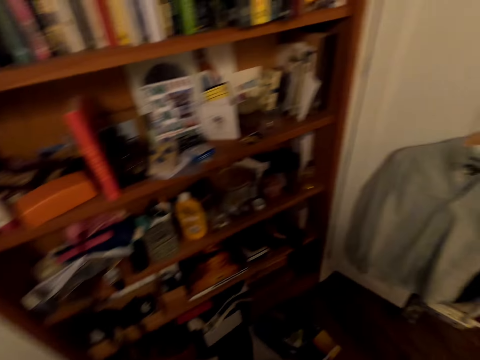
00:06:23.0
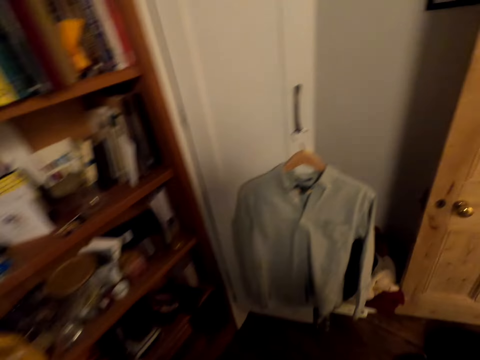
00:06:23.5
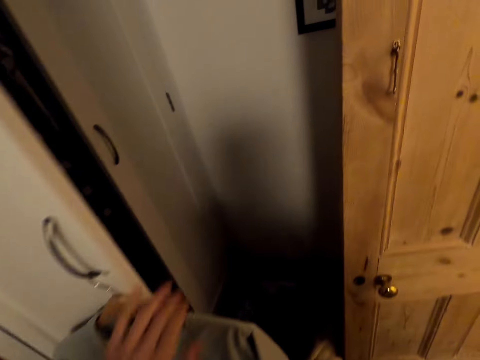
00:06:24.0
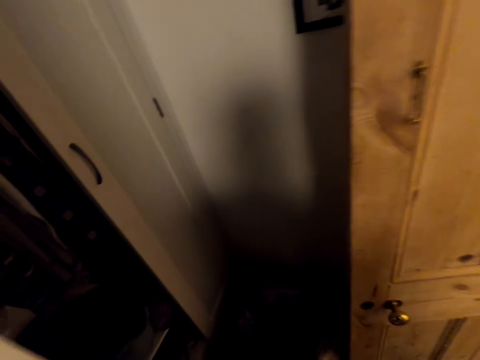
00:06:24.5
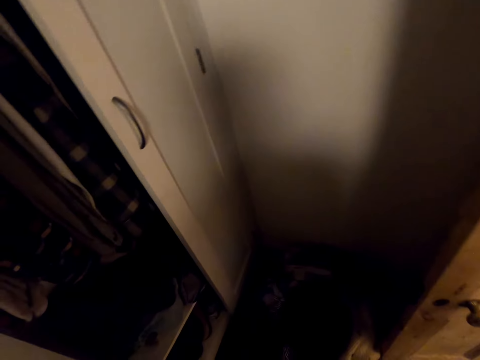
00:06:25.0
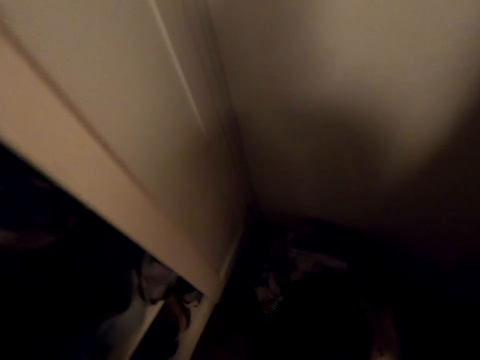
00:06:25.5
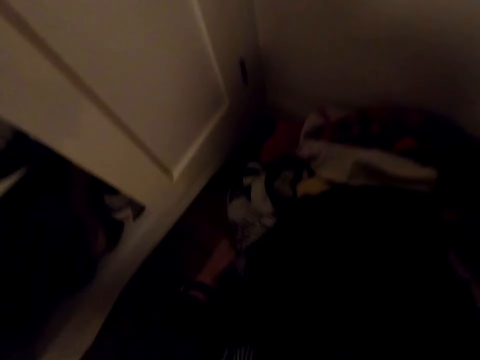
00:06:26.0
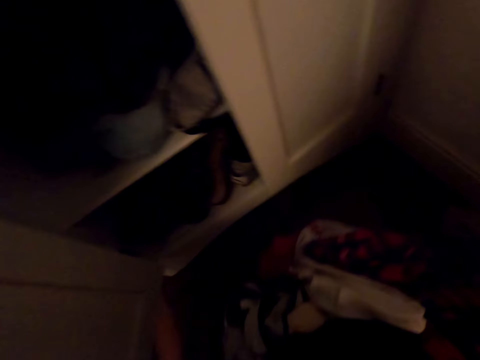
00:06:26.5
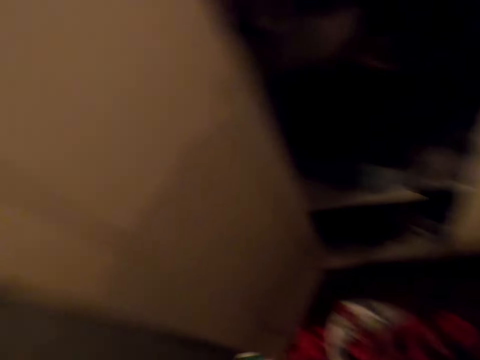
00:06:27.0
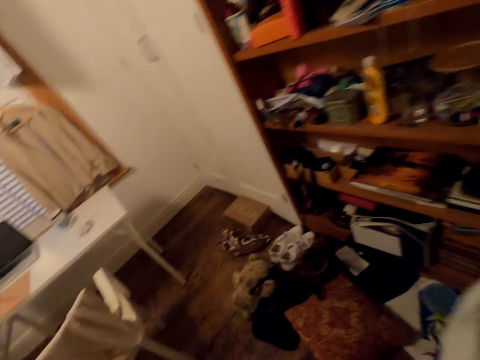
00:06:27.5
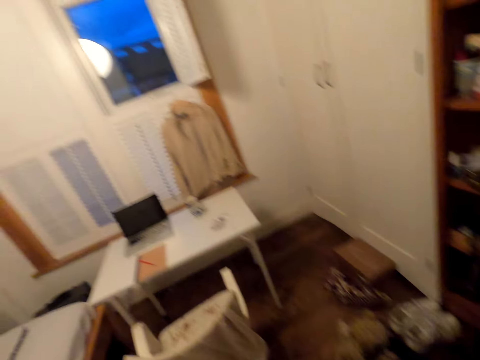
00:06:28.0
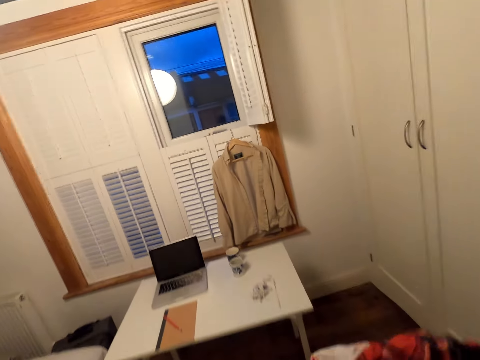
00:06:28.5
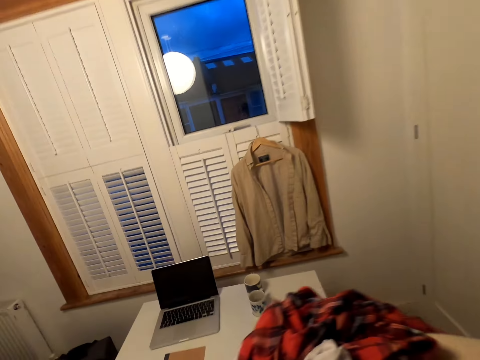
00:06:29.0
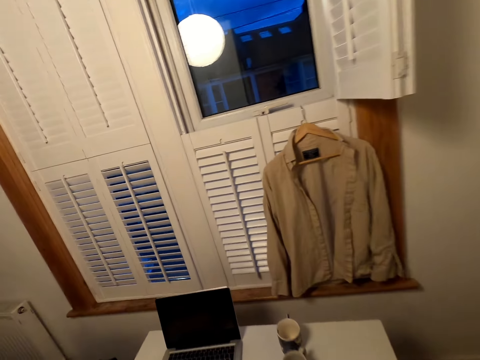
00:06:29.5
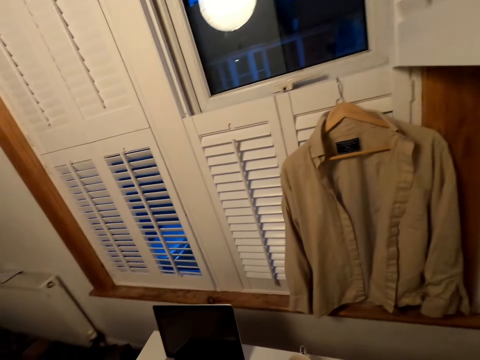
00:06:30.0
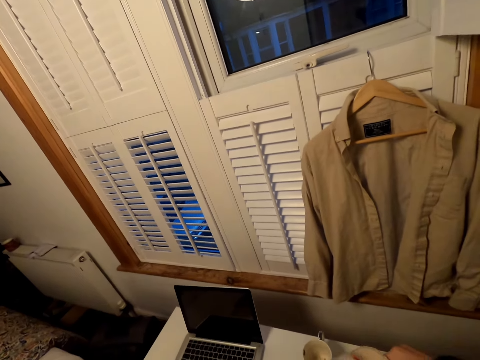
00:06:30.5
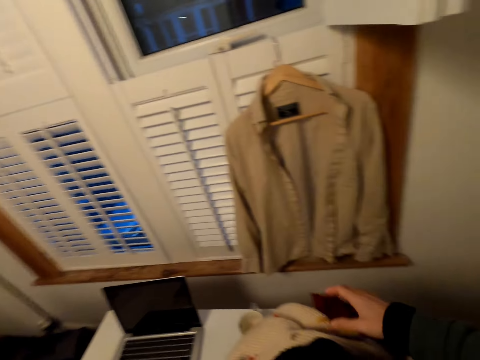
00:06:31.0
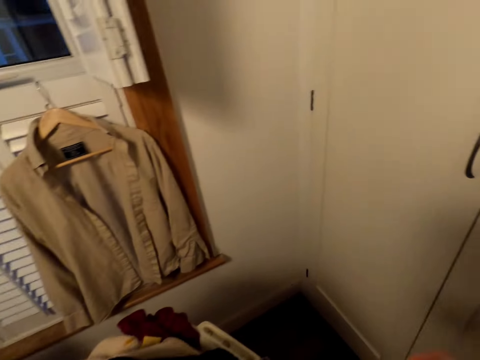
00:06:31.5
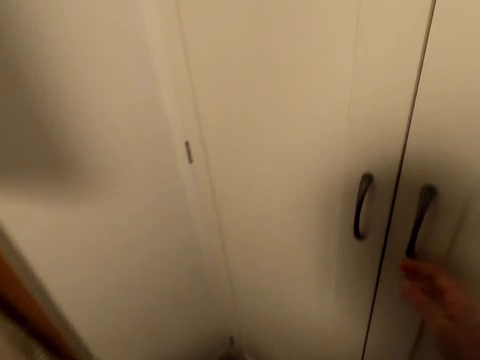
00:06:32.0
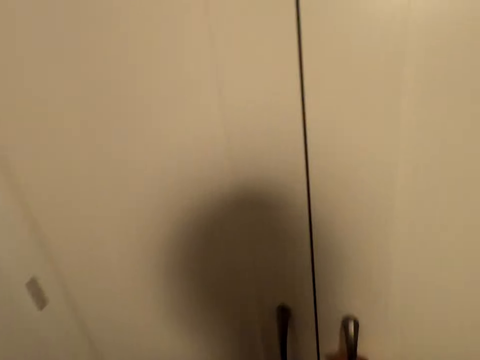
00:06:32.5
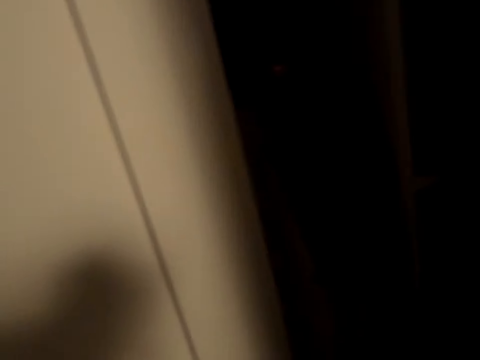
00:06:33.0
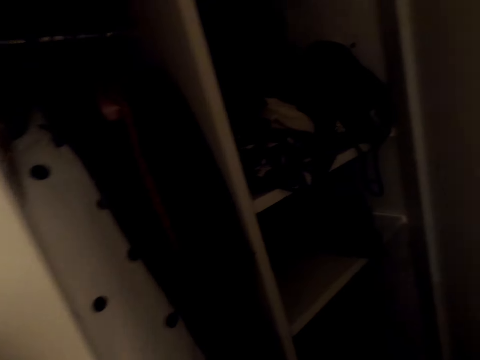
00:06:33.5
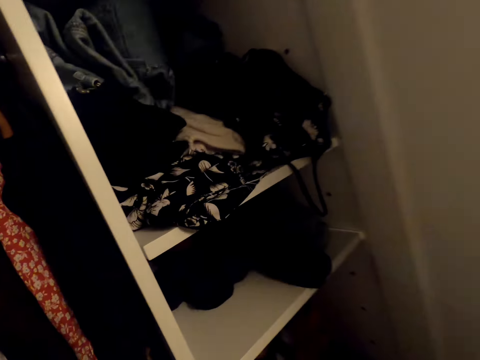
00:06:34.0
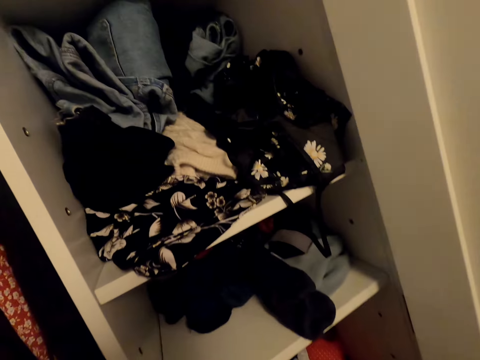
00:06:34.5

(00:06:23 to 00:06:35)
The camera wearer opens the closet door. They bend forward. They pick up the laundry basket or clothes. They turn around. They walk around a room. They place the basket on the table. They turn around. They open the closet door.

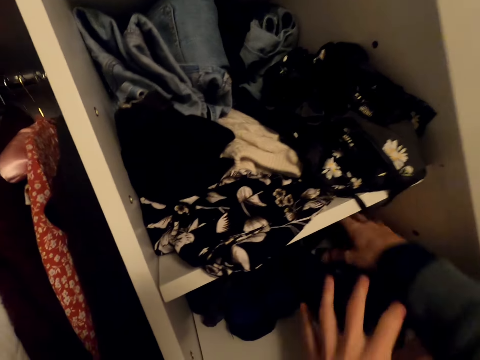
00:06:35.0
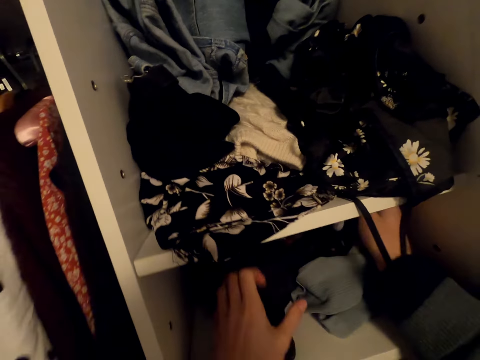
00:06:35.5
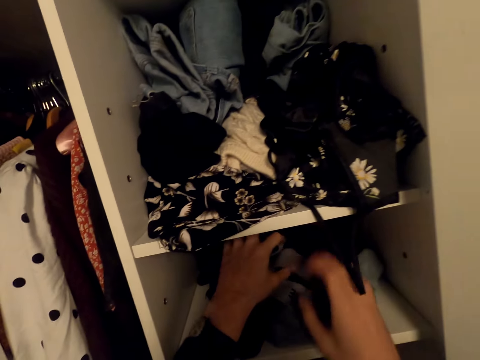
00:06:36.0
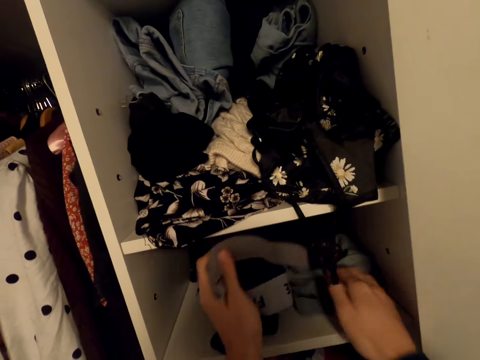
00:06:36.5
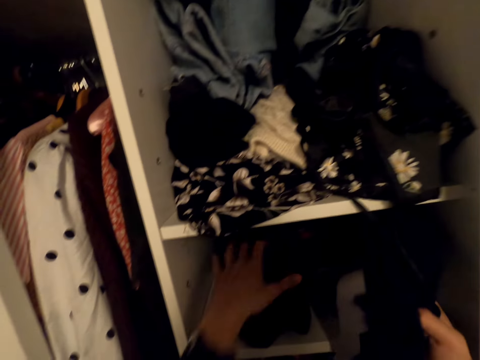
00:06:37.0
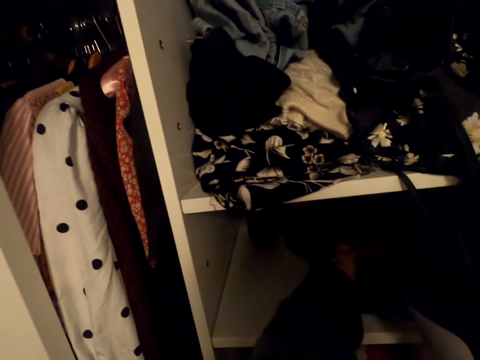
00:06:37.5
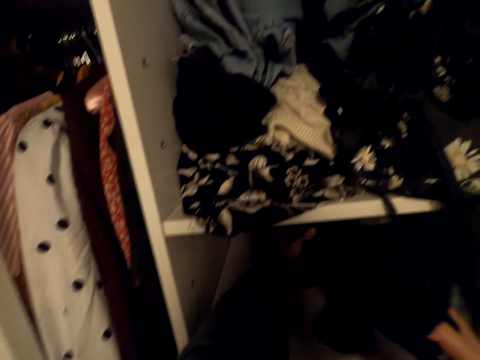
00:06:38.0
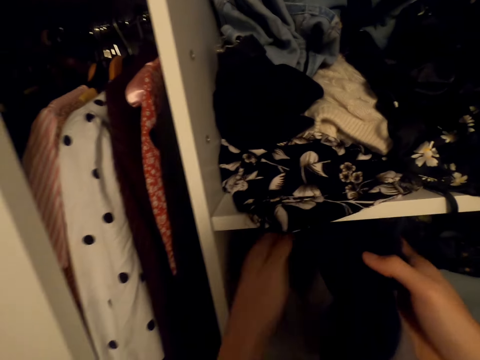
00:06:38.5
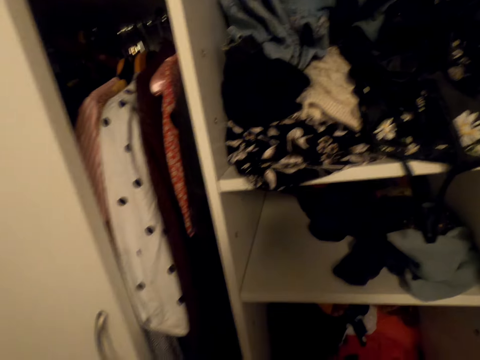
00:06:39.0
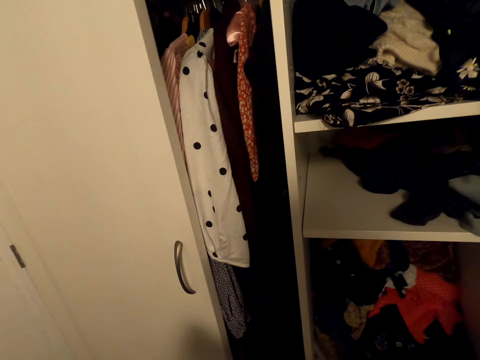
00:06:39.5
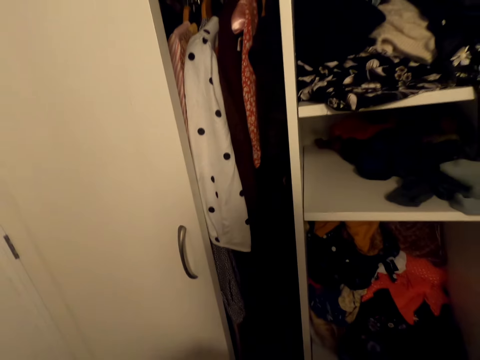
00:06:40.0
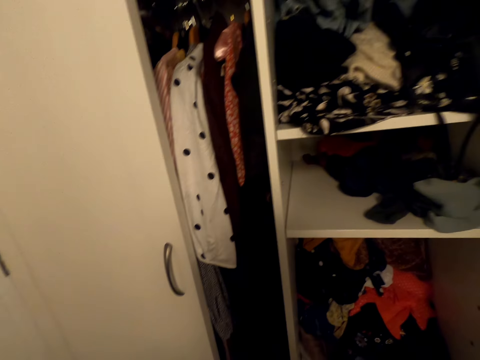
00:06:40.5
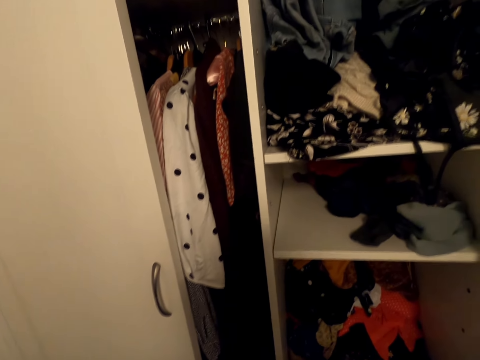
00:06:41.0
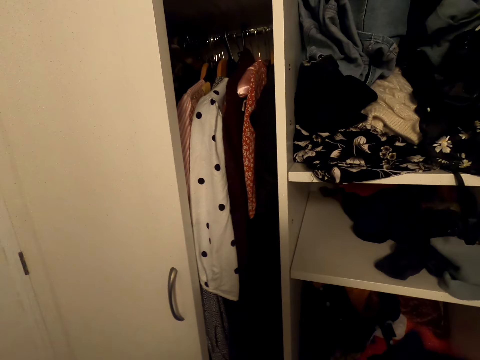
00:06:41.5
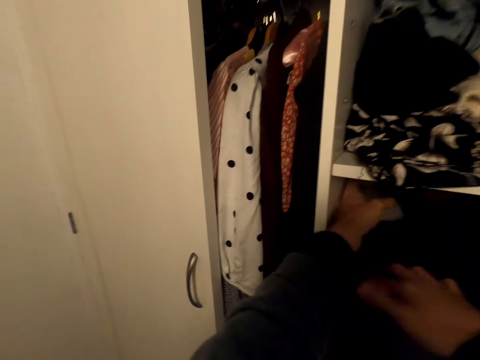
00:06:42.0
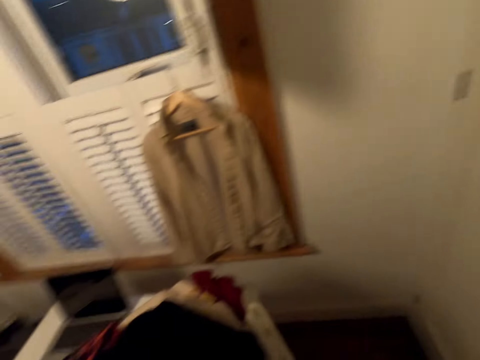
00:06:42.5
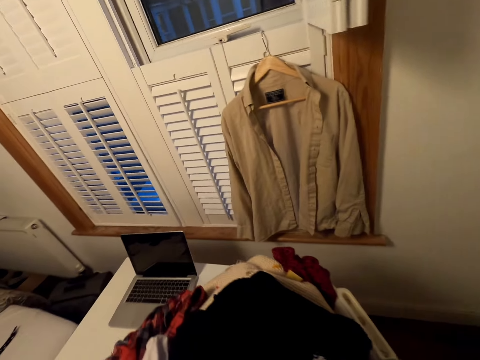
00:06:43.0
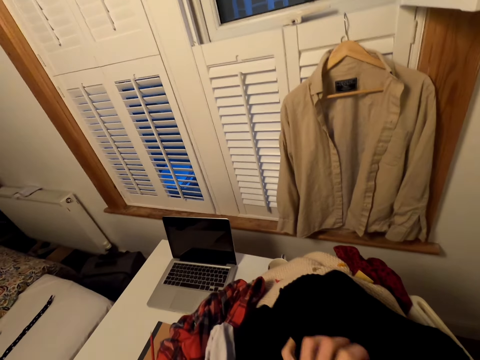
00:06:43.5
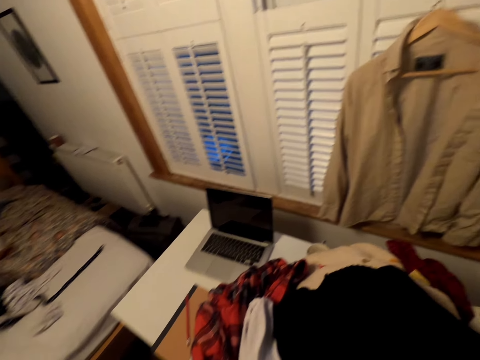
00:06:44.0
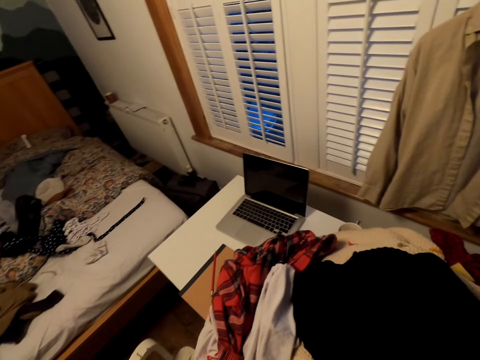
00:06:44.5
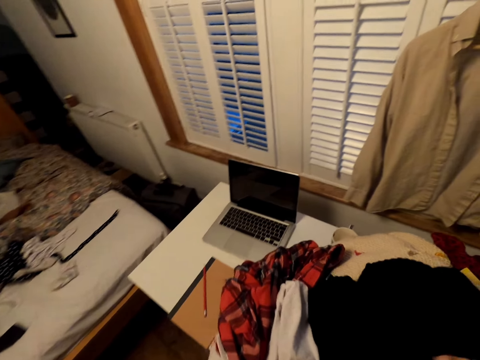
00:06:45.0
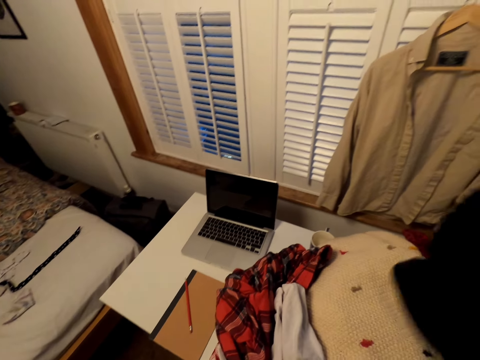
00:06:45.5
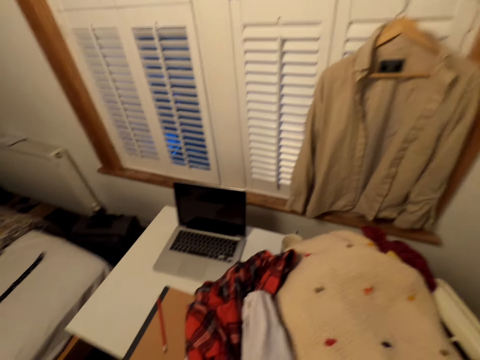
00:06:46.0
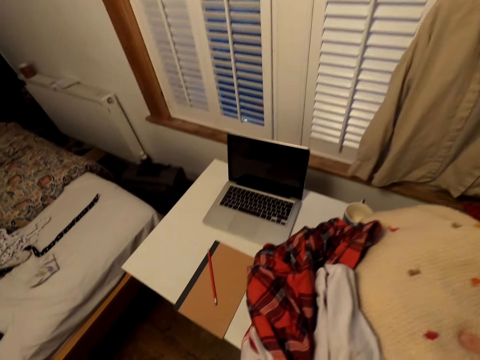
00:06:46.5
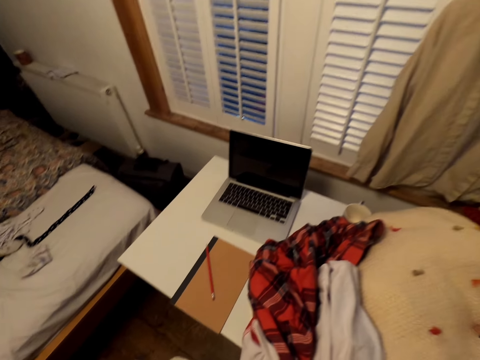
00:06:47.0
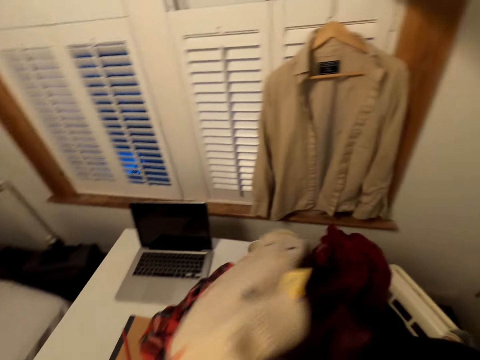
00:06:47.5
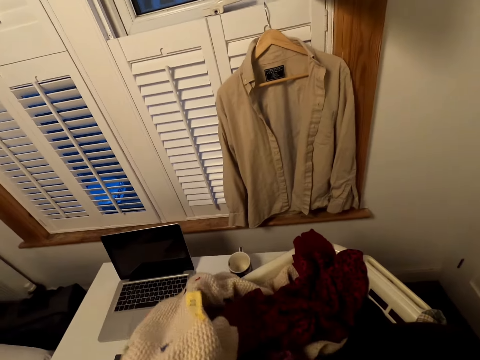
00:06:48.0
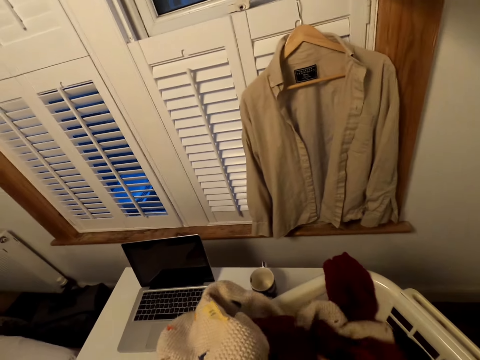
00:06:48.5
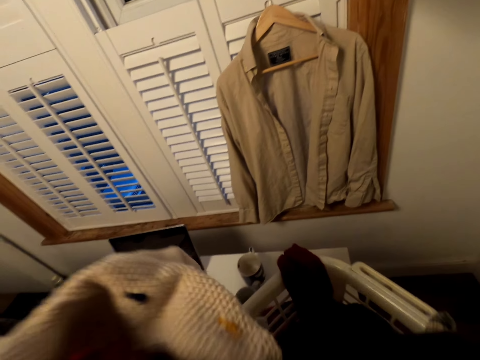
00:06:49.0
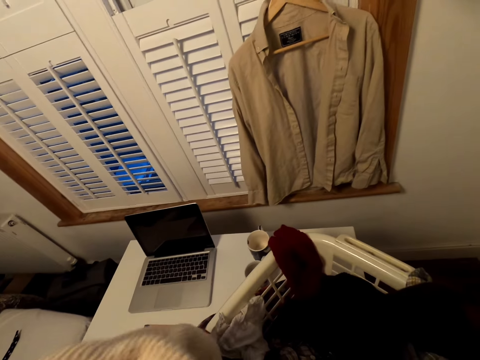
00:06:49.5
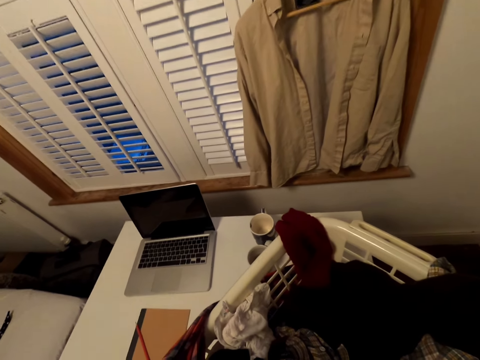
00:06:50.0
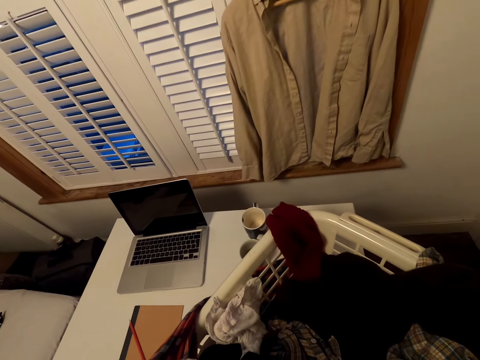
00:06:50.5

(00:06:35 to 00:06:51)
The camera wearer moves clothes around. They pick up a cloth. They align the clothes. They remove the clothes from the closet. They lower their hands. They turn around. They put the clothes in the closet. They walk around a room. They move clothing. They remove clothes from the basket. They remove clothes from the basket again. They sort through the clothing pile.
